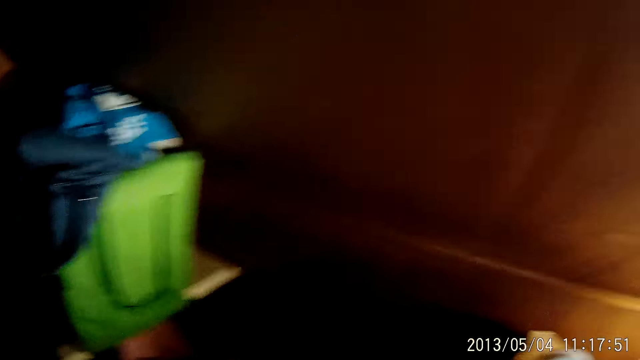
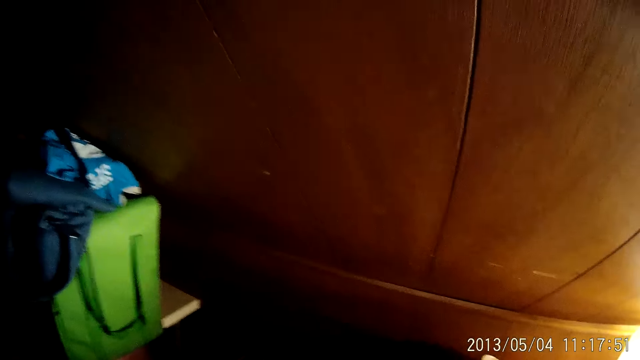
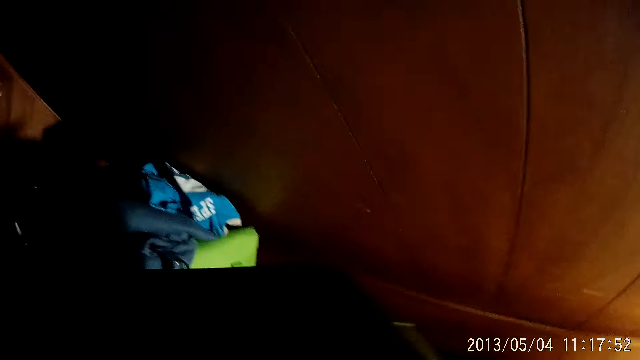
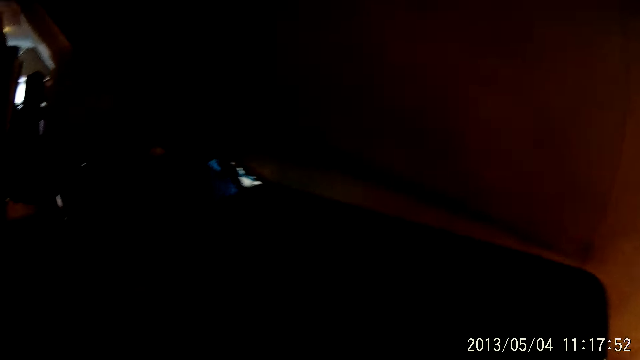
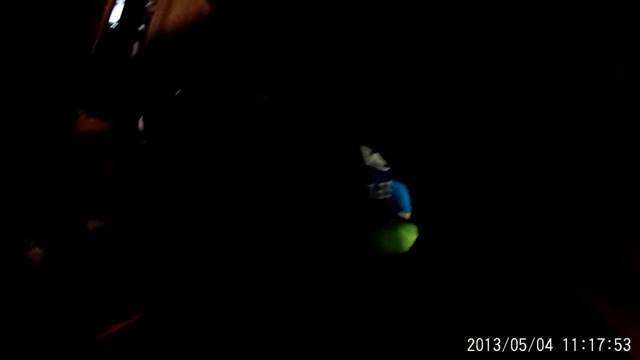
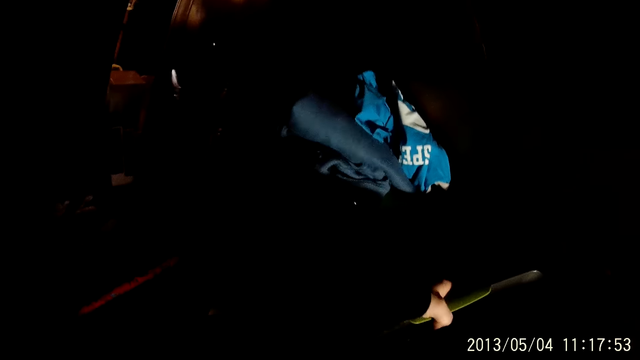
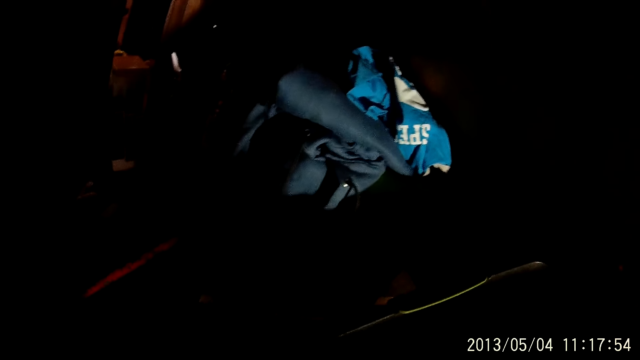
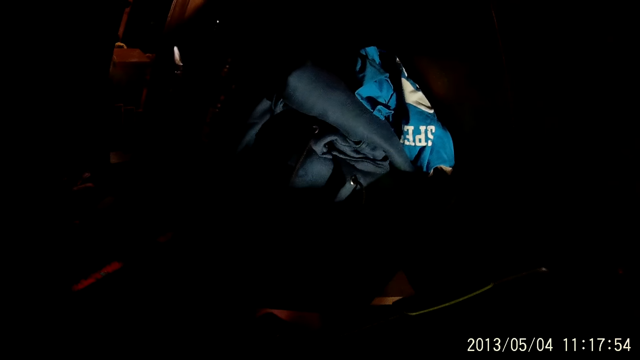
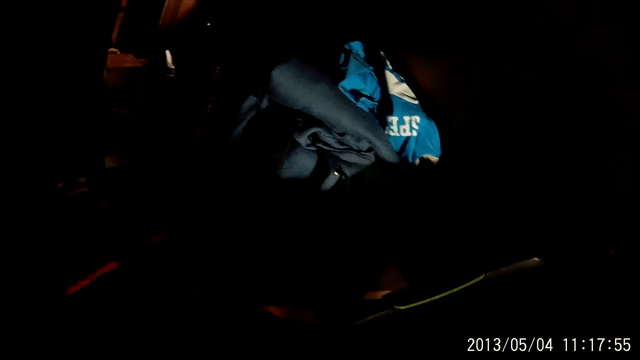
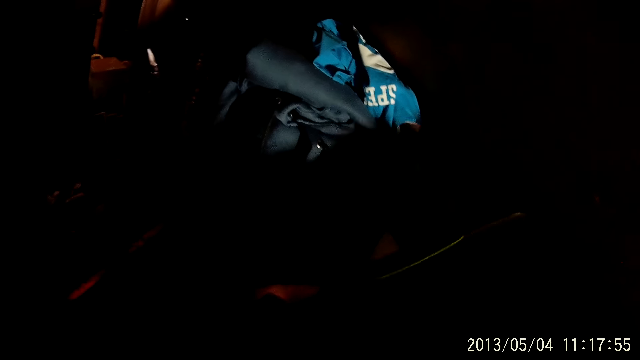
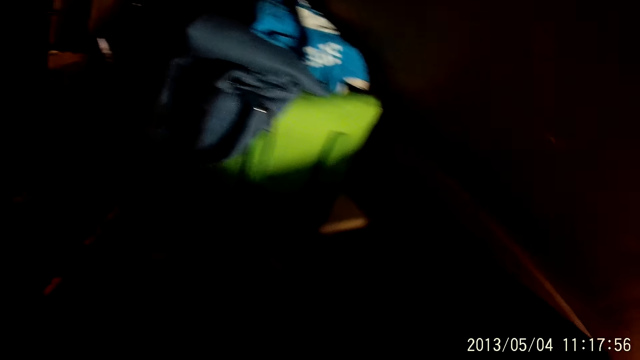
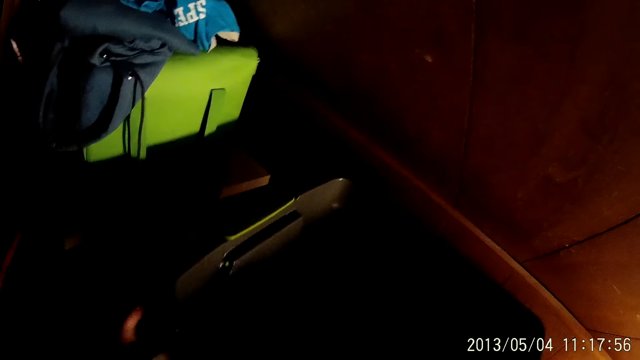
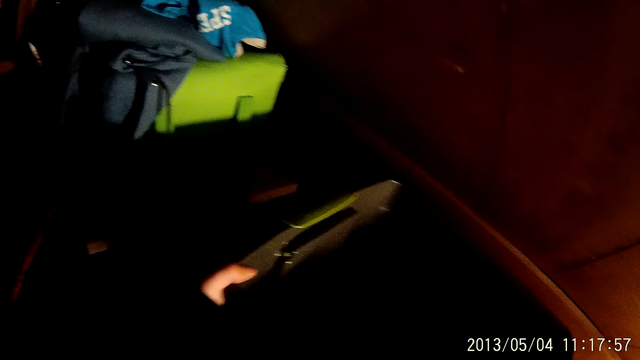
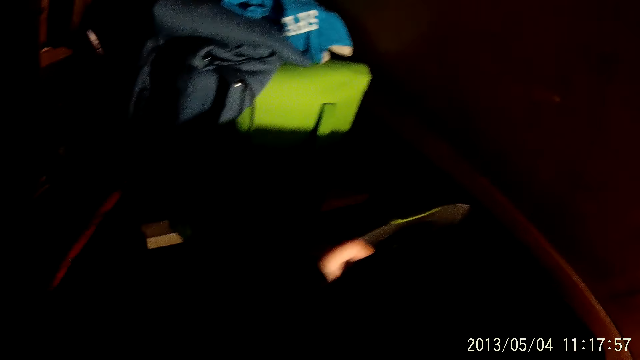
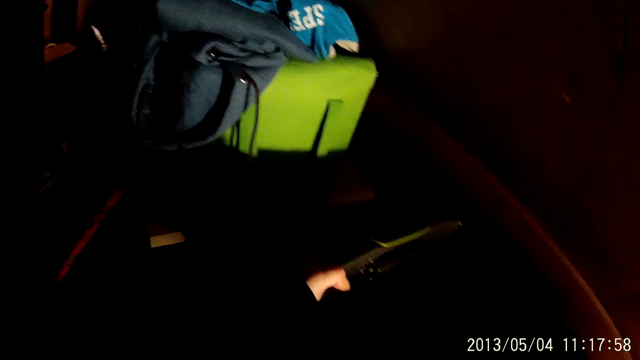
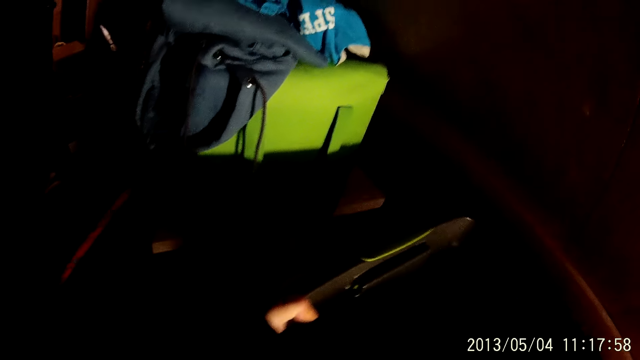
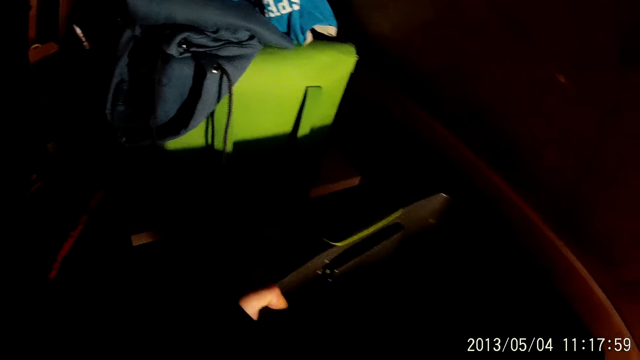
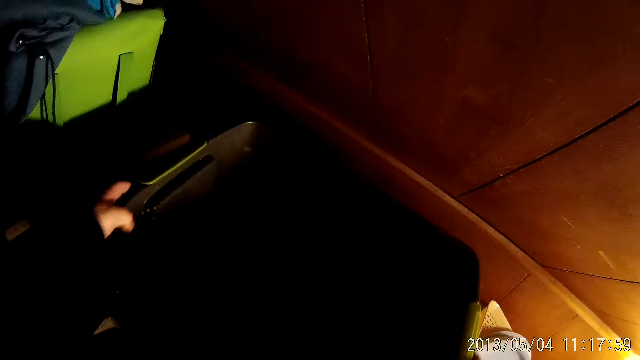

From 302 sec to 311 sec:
The camera wearer holds a bowl with both hands. She does something. She drops the bowl on the rack with both hands. She adjusts the bowl with her left hand.

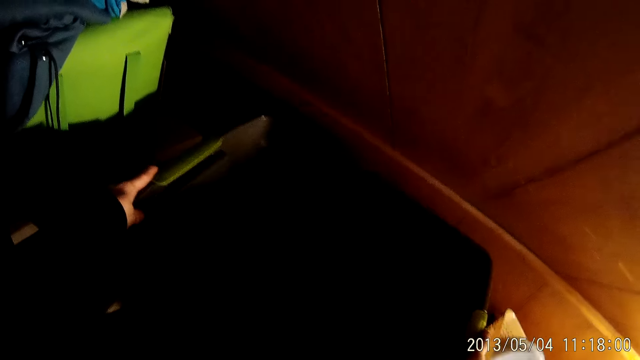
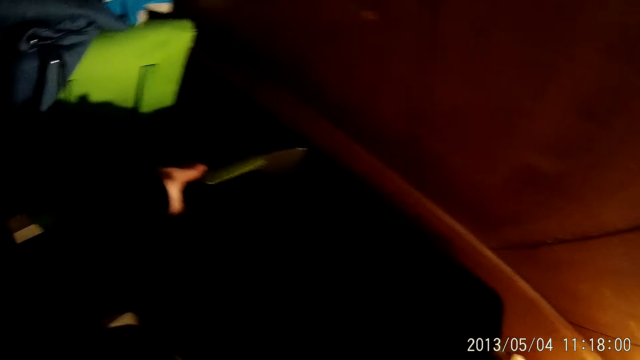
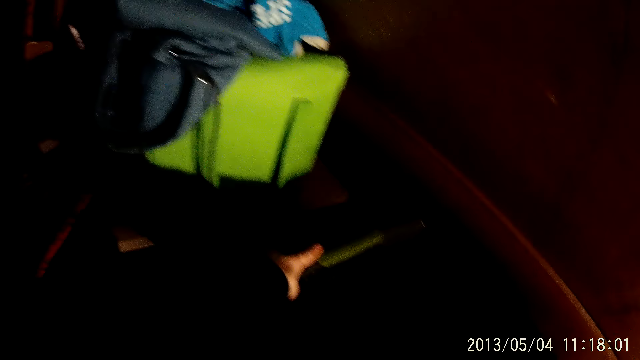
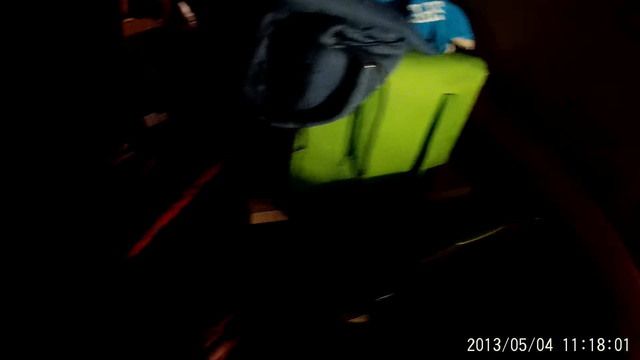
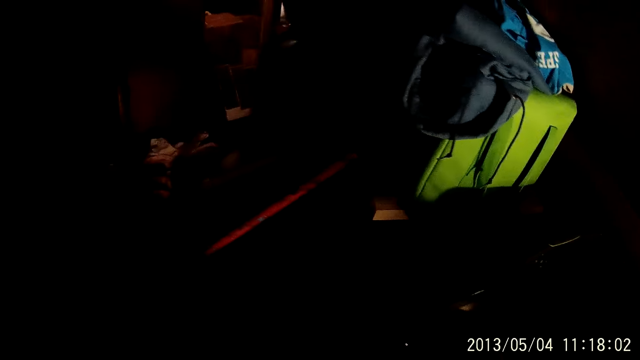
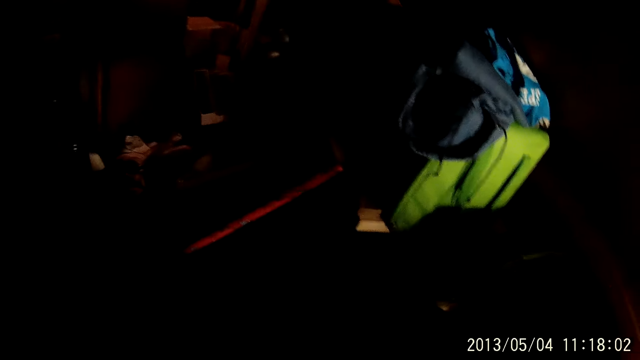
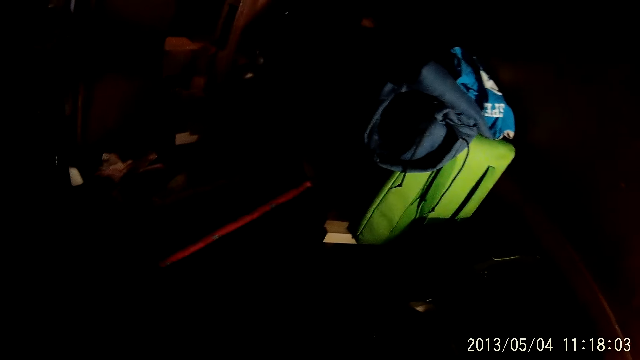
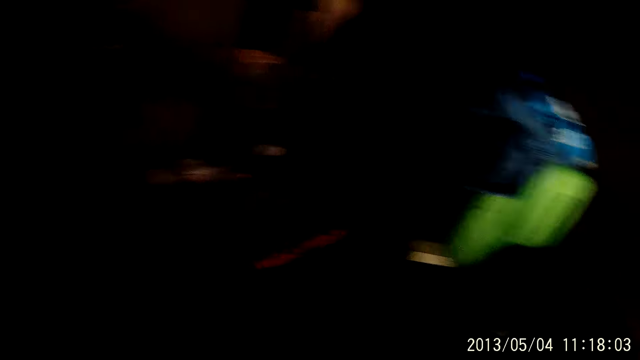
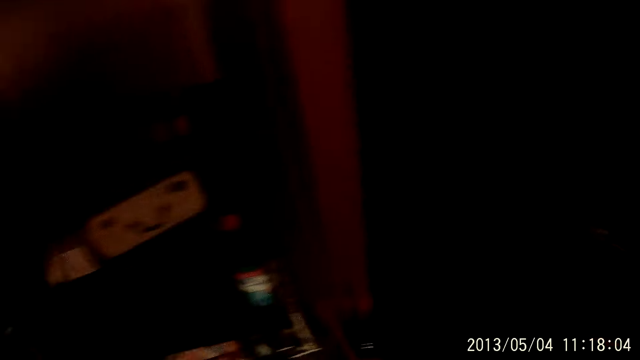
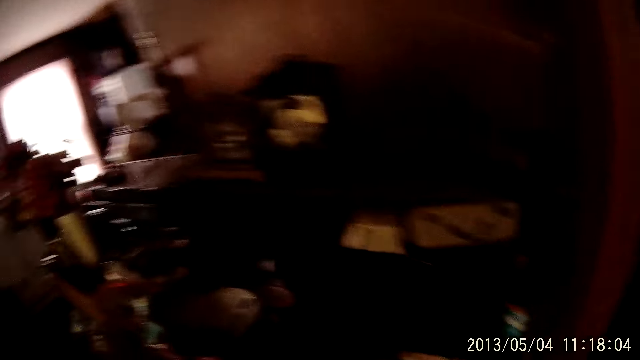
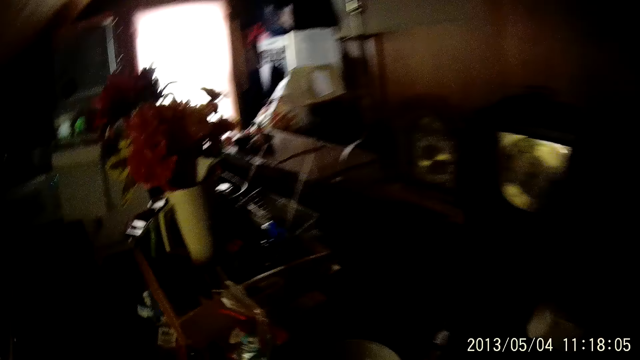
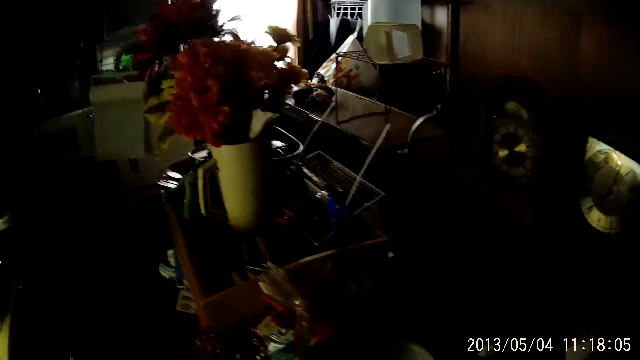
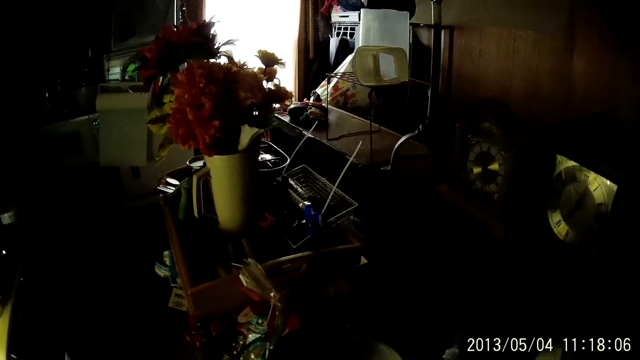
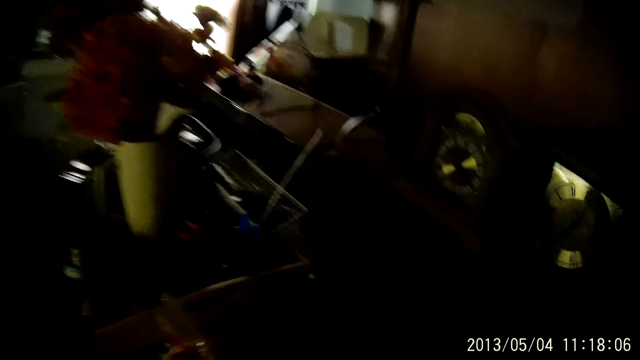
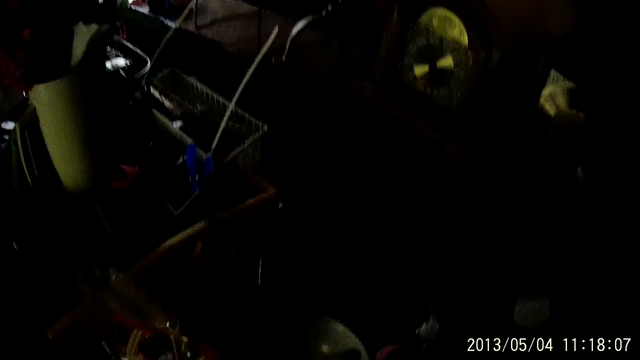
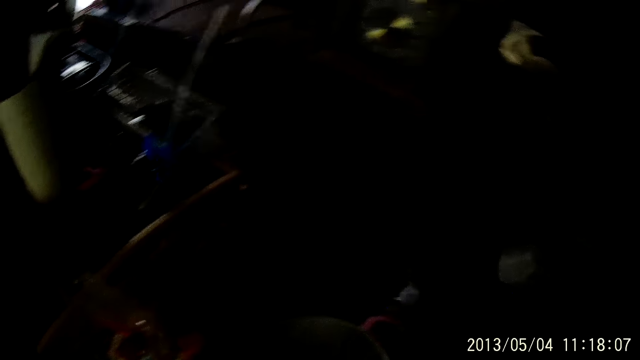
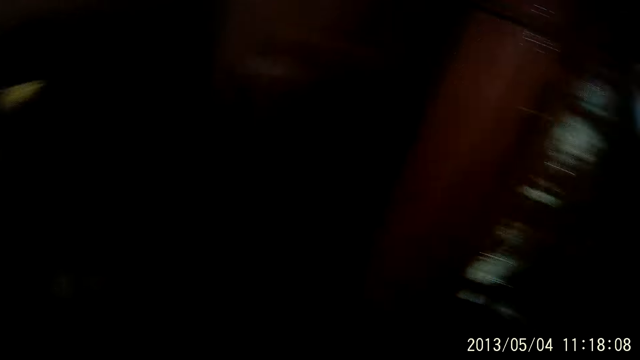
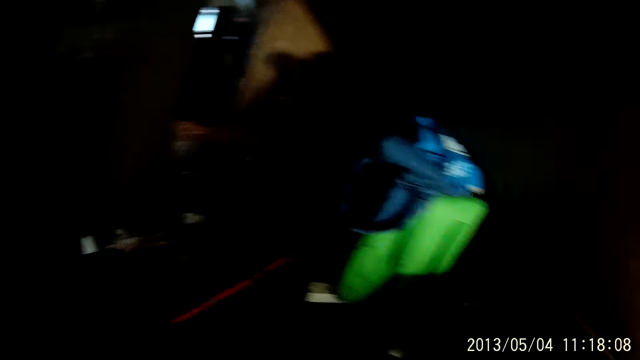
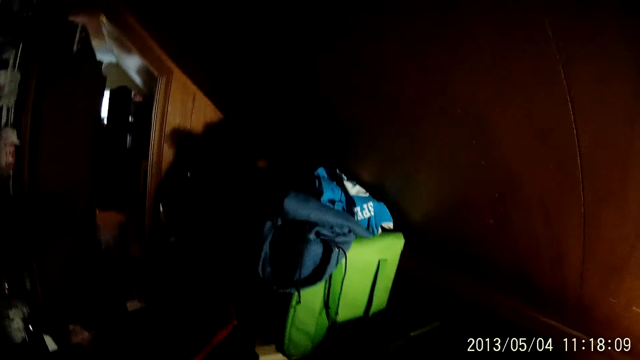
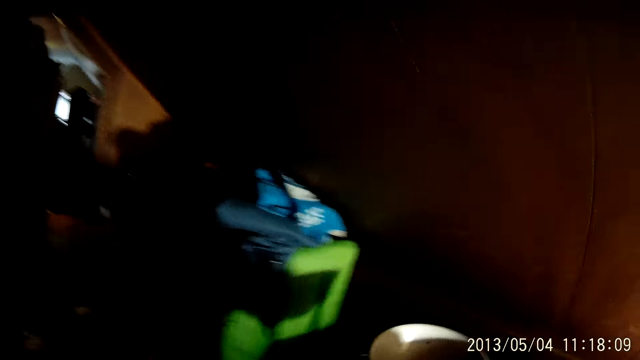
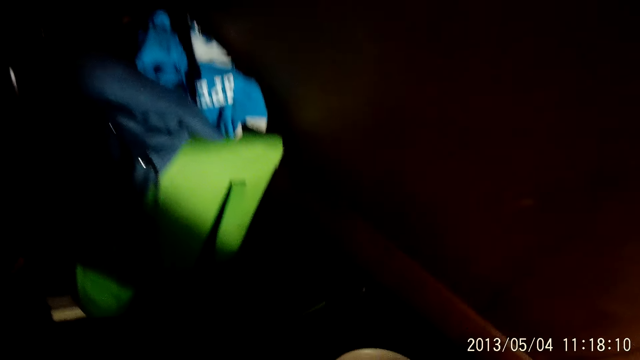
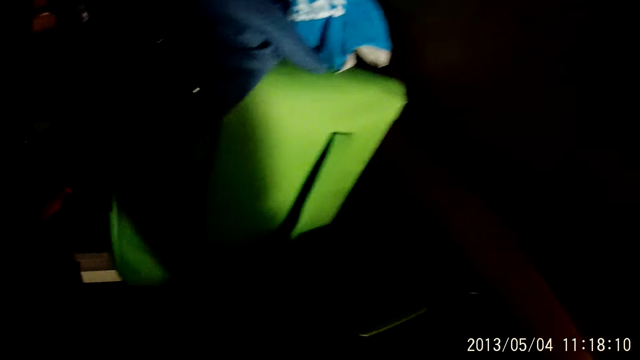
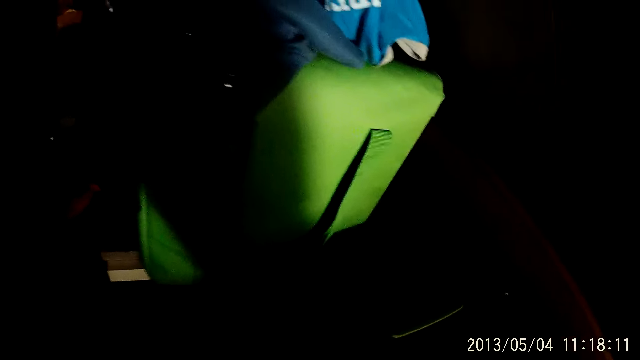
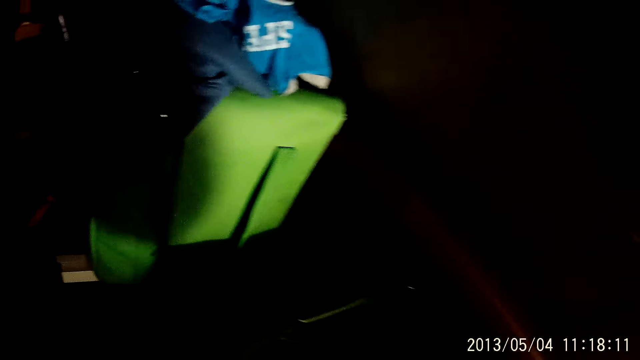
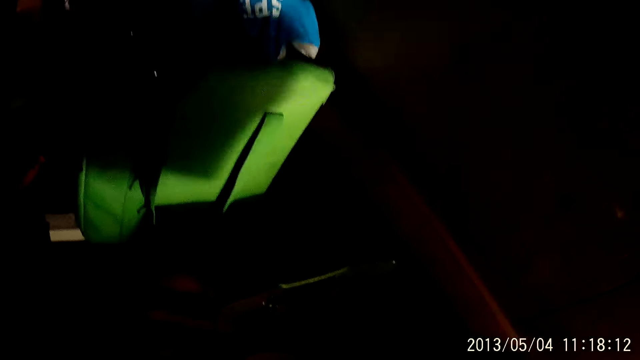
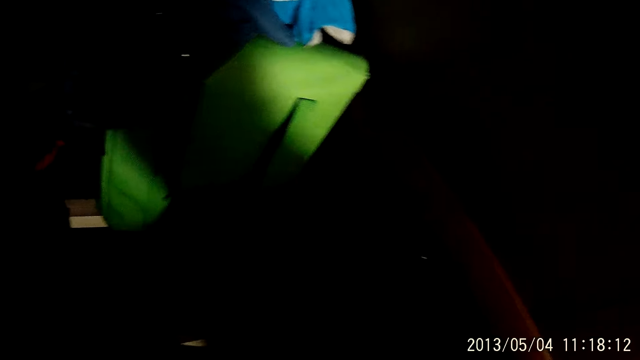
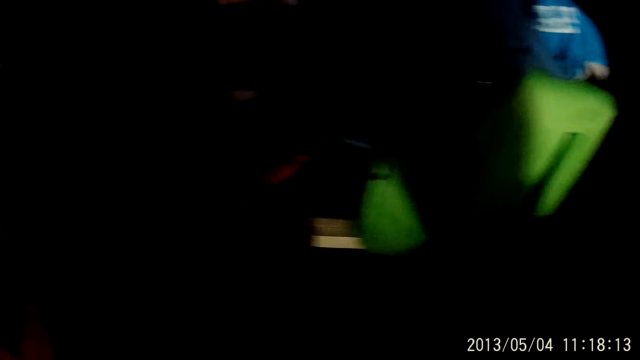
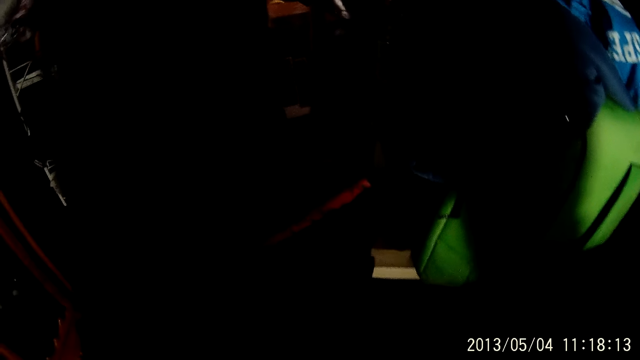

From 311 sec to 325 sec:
The camera wearer looks around. She picks up a plate with her right hand. She does something. She drops the plate in the bowl with her right hand.
